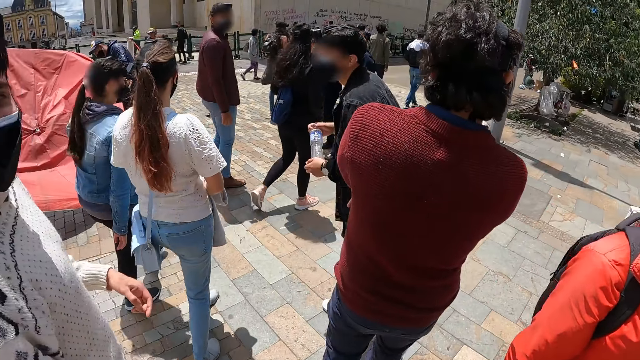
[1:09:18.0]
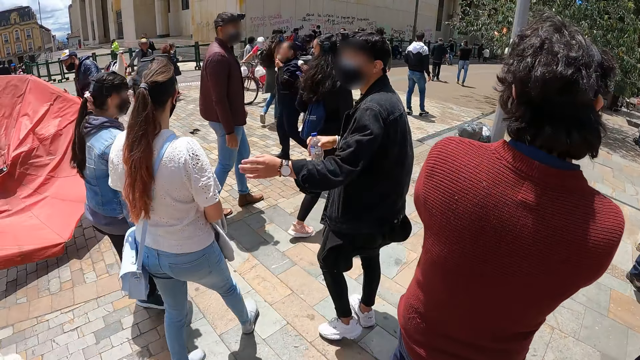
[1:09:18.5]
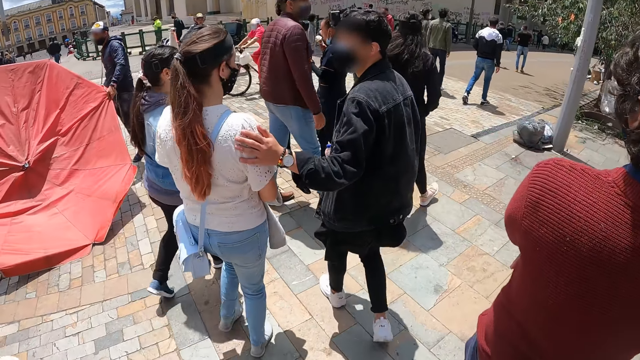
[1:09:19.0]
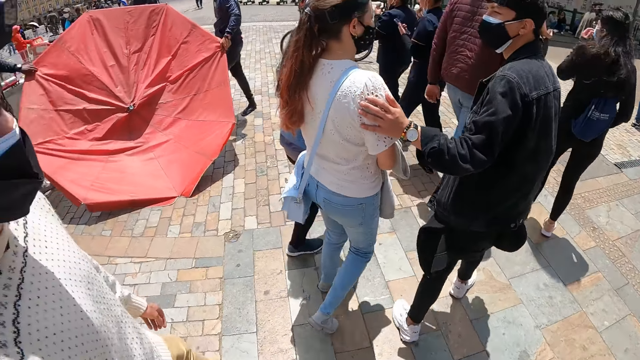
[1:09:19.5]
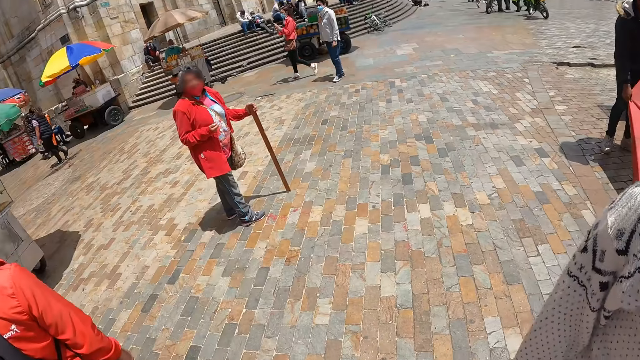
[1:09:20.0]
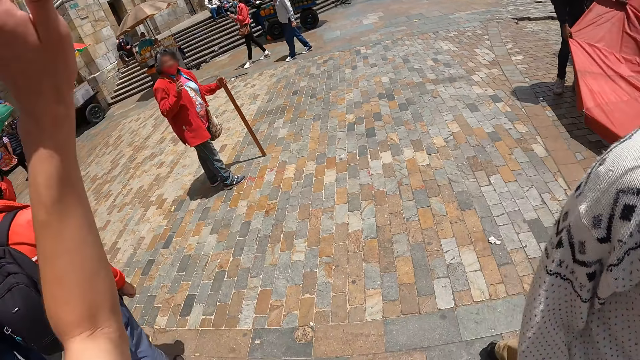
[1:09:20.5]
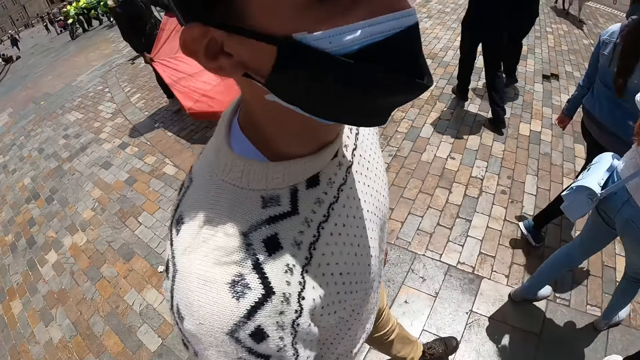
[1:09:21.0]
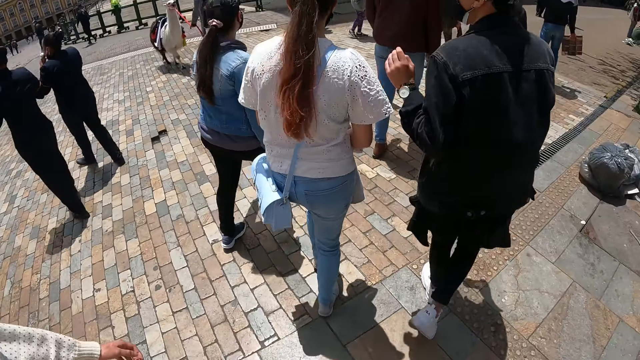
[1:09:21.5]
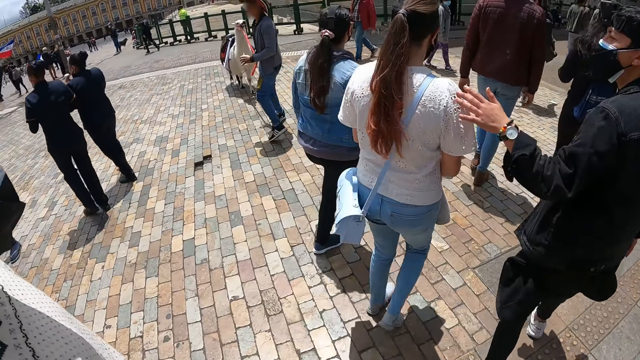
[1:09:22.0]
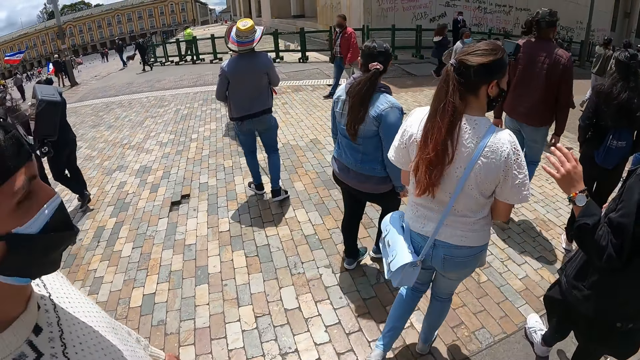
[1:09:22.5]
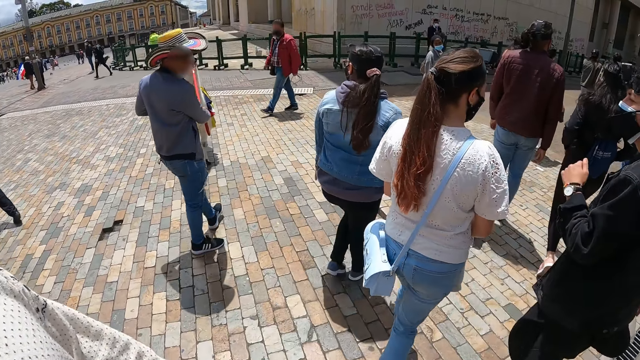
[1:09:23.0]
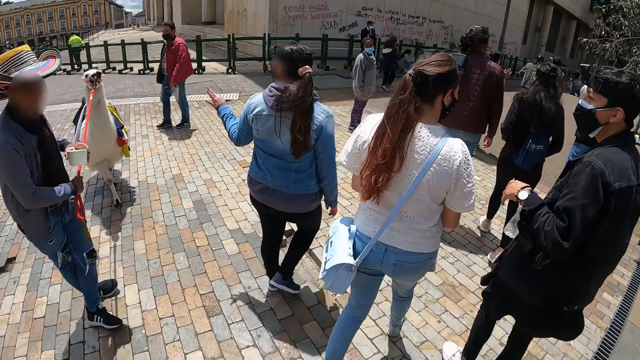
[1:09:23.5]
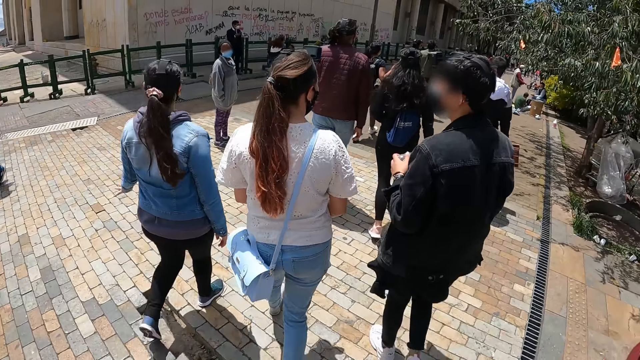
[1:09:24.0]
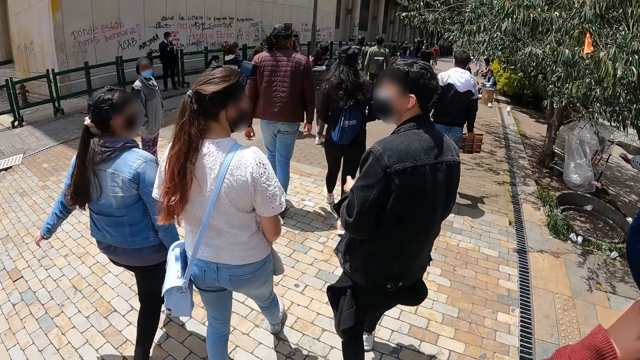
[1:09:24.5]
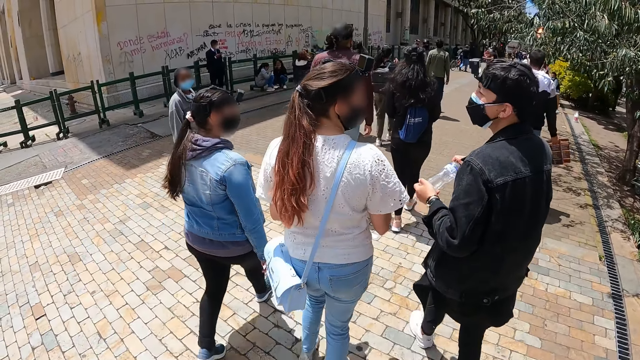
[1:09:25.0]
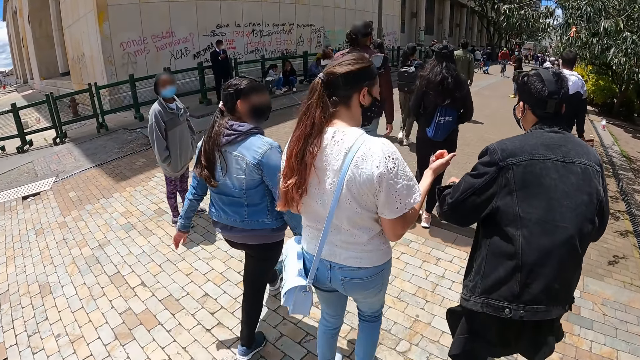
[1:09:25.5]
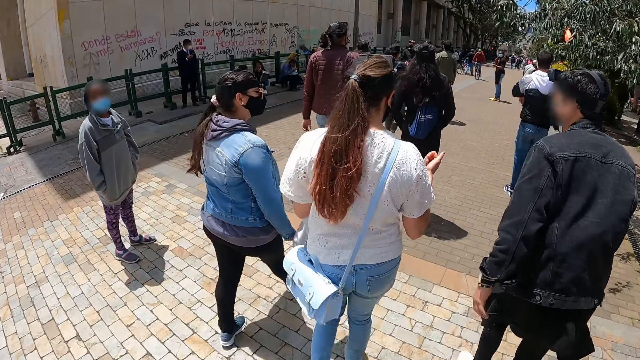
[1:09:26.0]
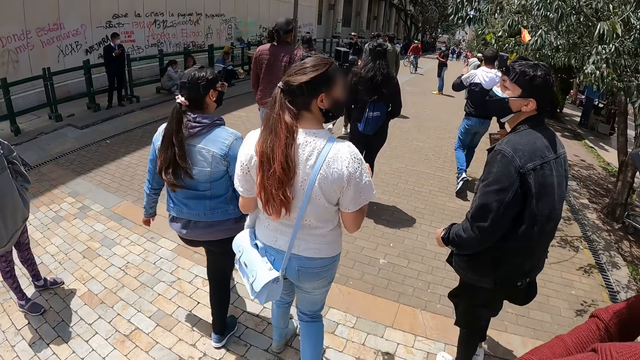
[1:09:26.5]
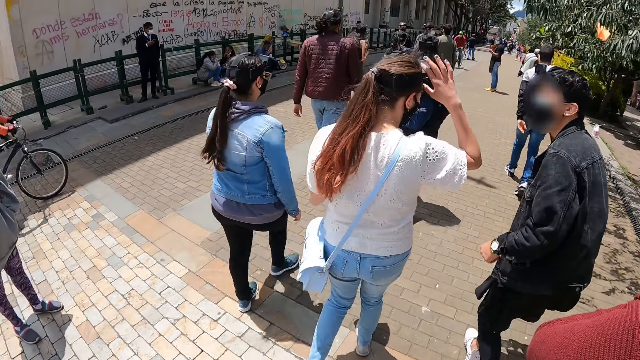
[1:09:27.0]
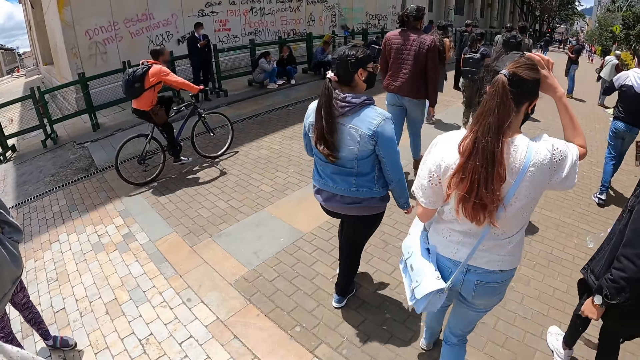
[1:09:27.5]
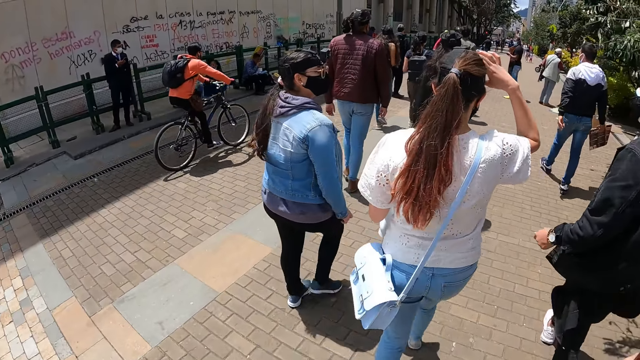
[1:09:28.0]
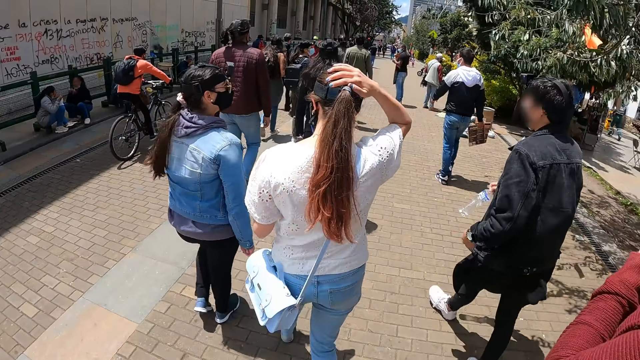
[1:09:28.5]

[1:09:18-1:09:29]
The camera wearer walks around. They wave the left hand. They walk on the pavement.

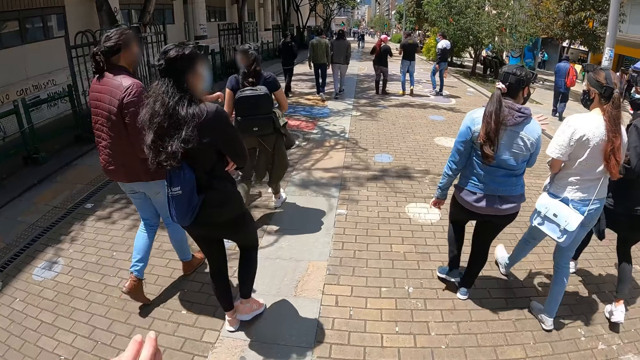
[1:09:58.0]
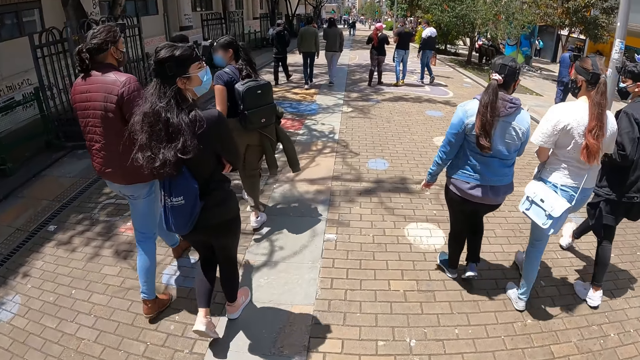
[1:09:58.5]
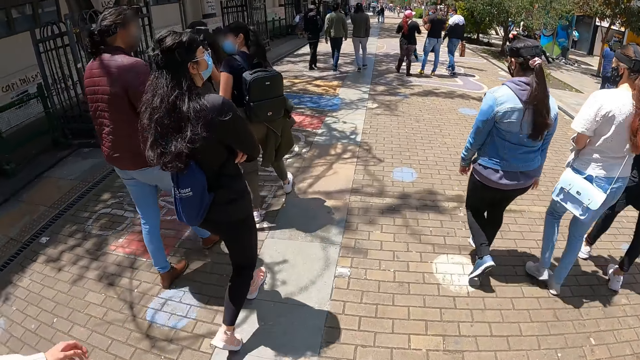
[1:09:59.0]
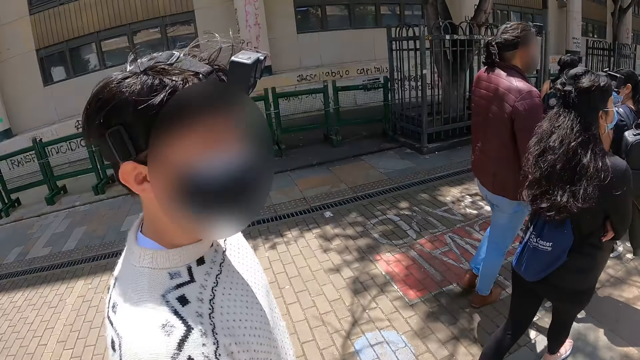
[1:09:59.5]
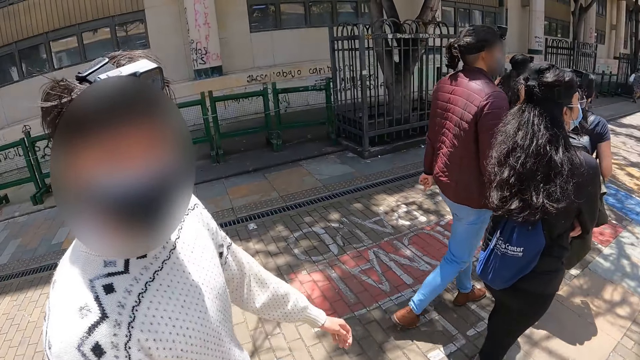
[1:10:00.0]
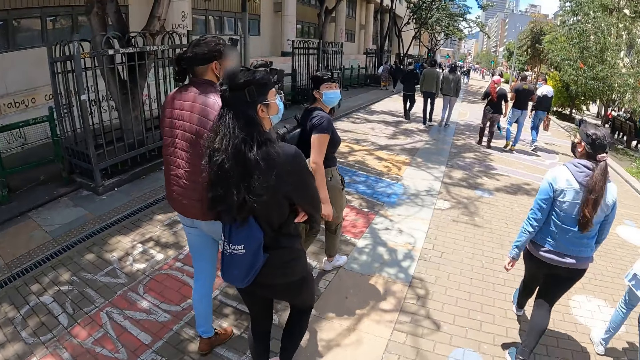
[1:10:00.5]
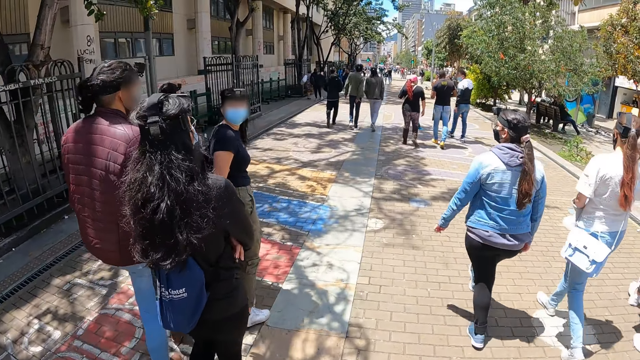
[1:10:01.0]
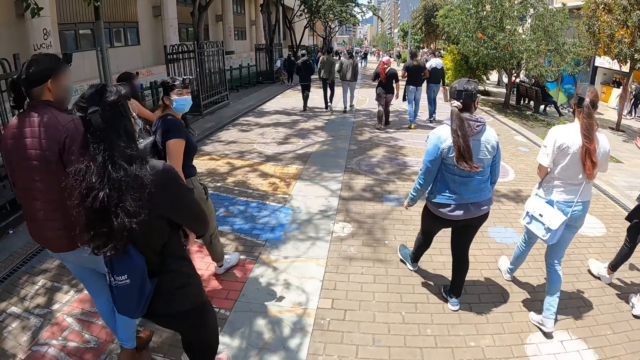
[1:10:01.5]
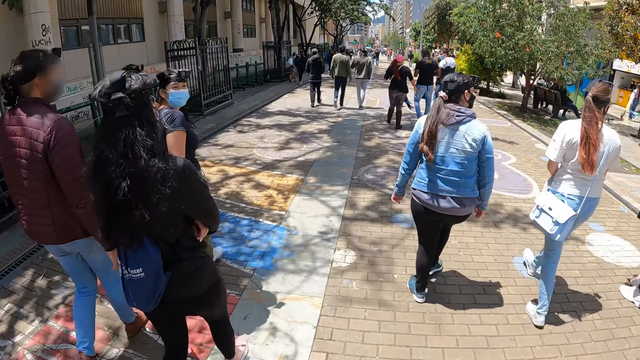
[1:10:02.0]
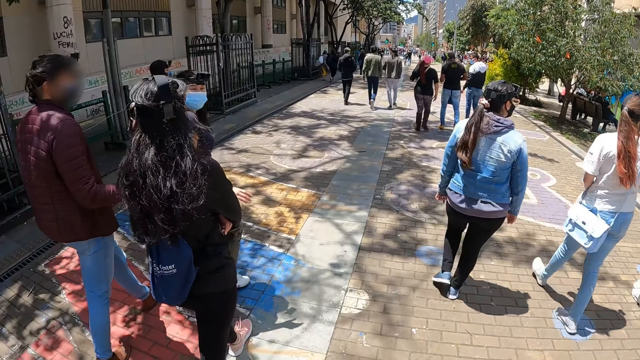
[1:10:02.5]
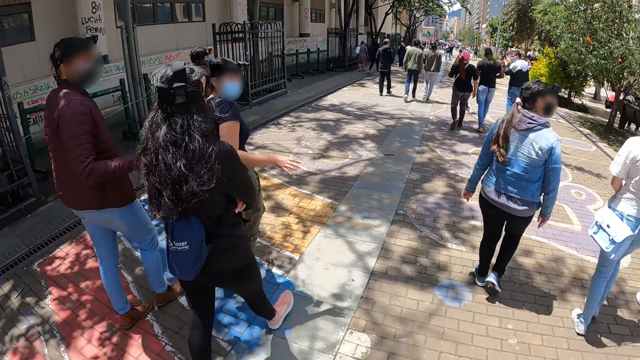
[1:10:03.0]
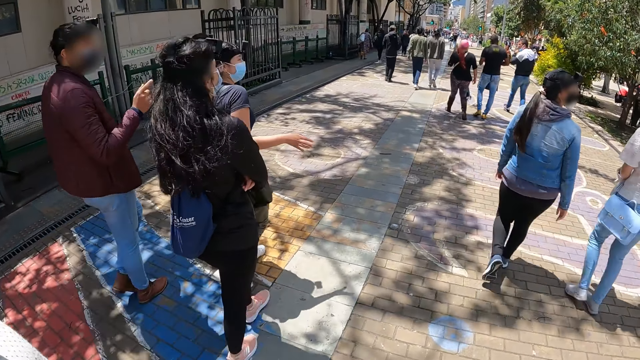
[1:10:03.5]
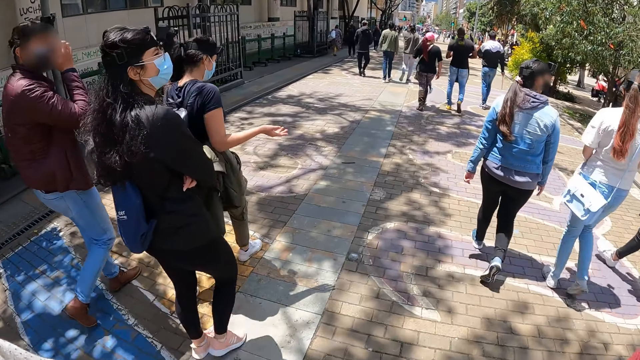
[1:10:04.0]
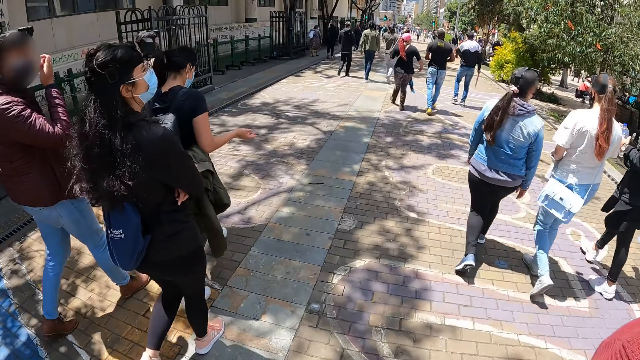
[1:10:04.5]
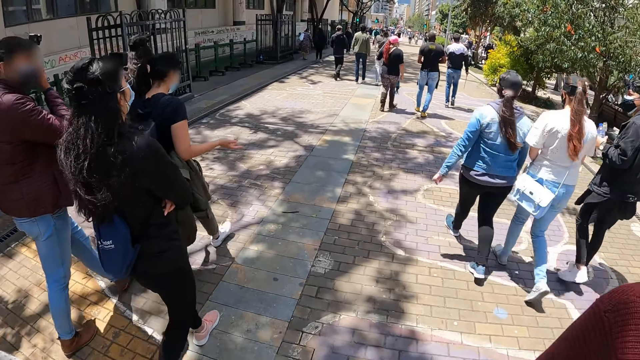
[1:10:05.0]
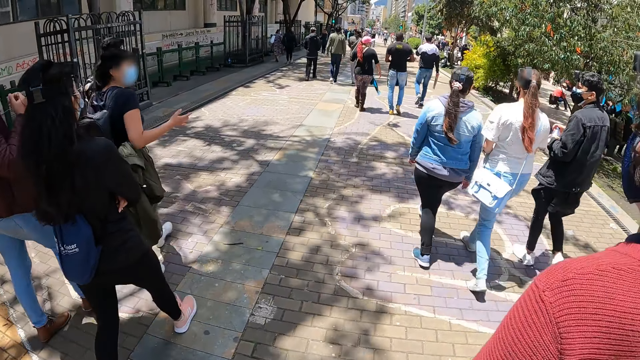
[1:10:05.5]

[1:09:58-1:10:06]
The camera wearer looks around. They walk on the pavement.

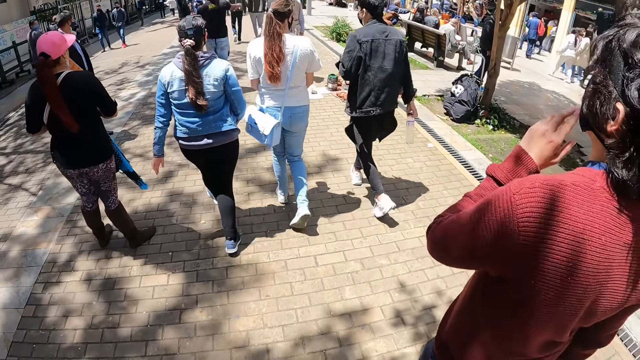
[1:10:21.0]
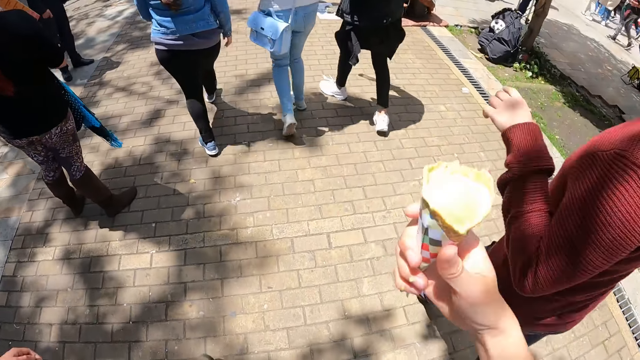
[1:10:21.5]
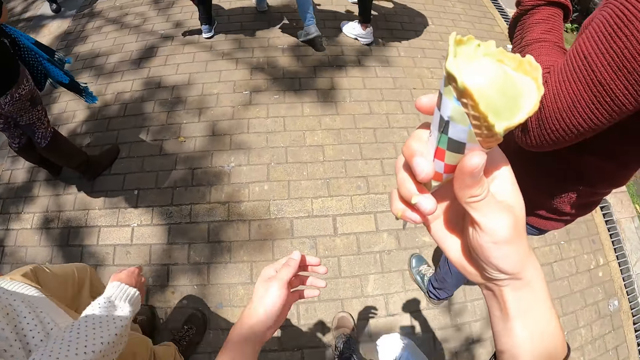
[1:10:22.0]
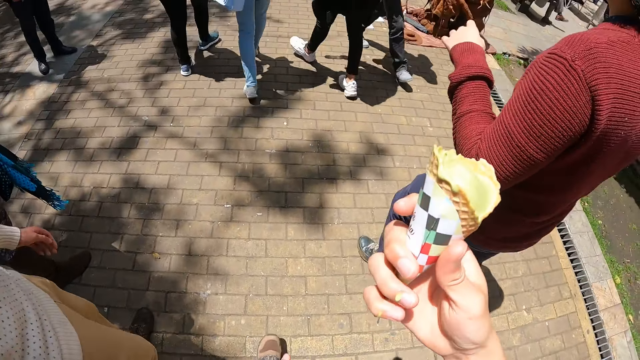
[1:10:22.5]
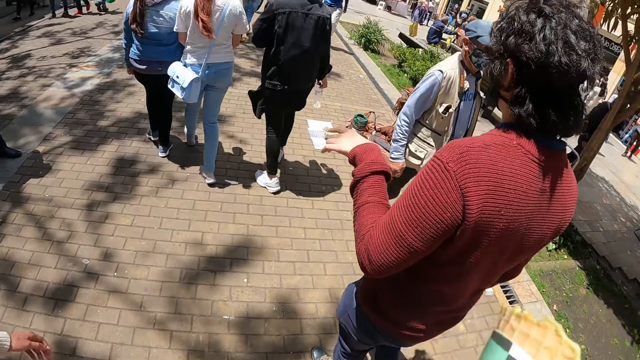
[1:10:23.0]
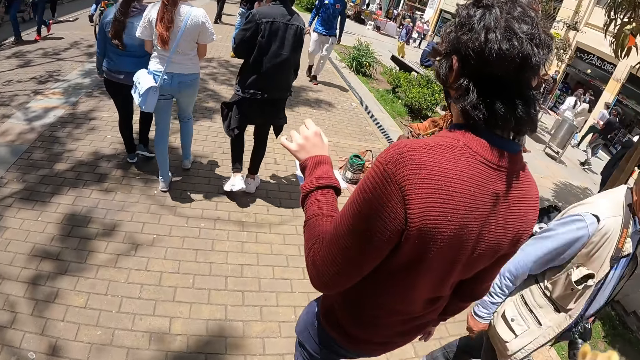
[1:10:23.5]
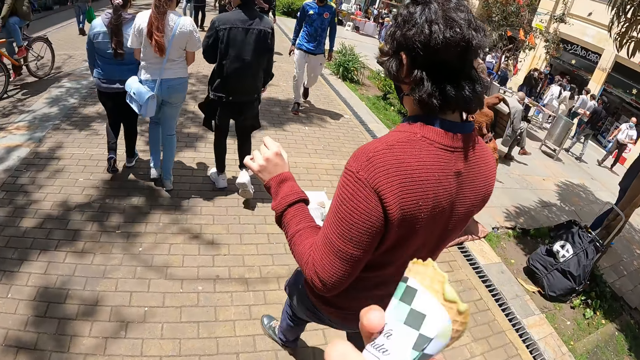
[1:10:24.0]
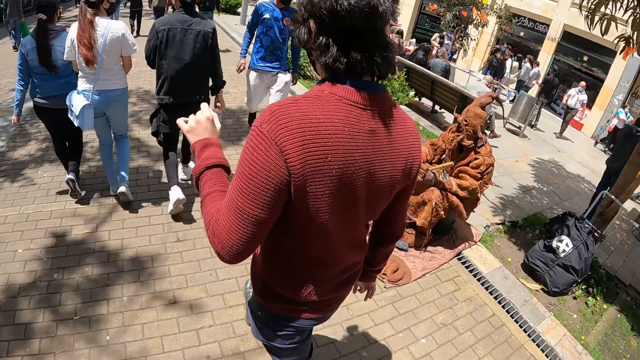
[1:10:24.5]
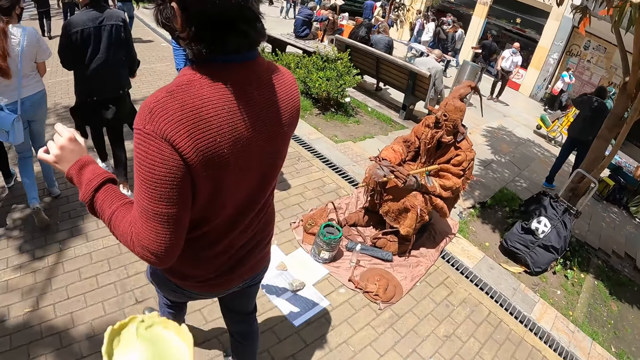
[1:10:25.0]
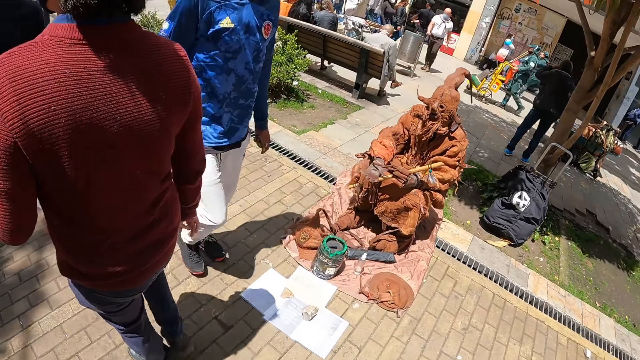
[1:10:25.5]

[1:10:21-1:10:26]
The camera wearer raises the ice cream. They bite the ice cream. They walk on the pavement and bite the ice cream.
